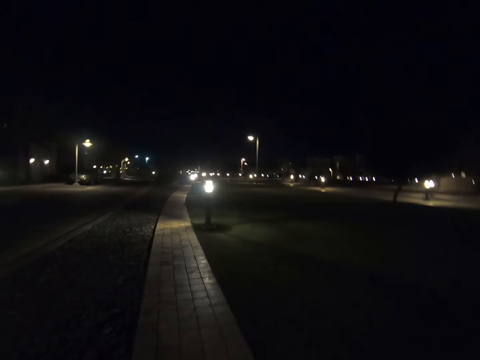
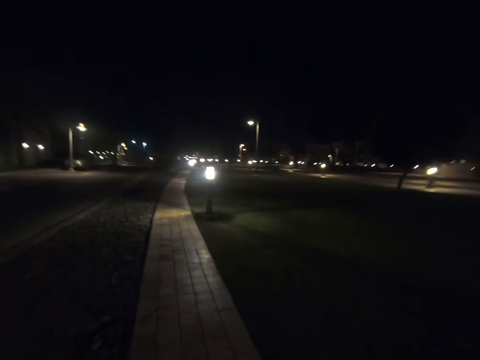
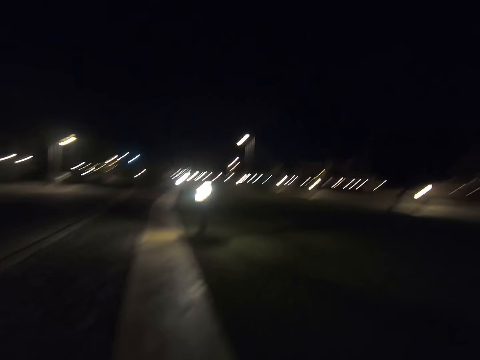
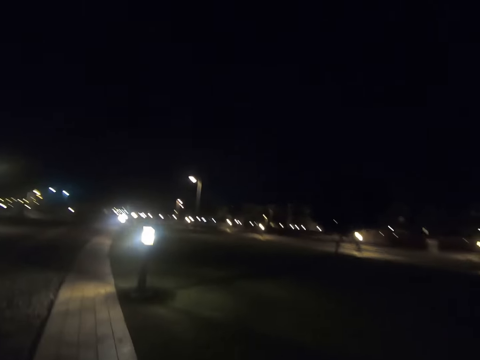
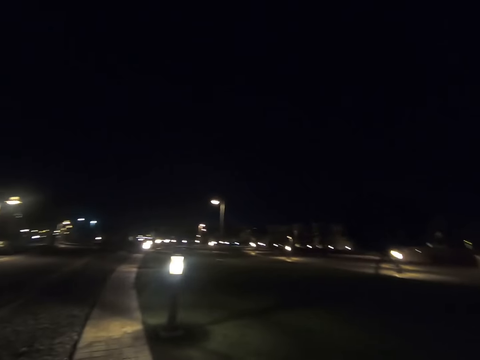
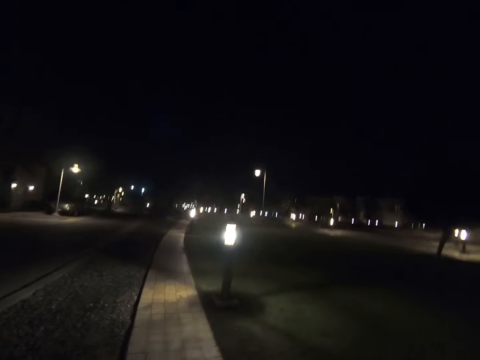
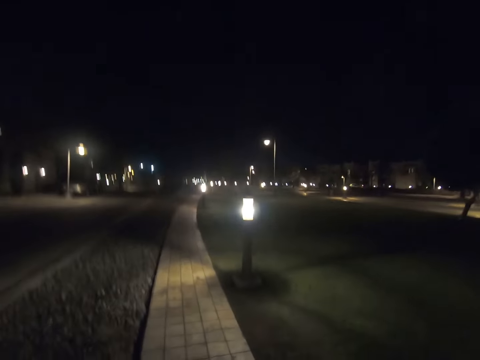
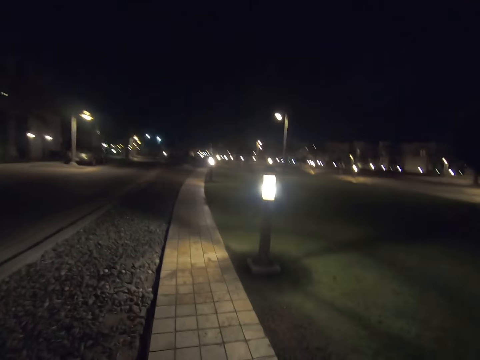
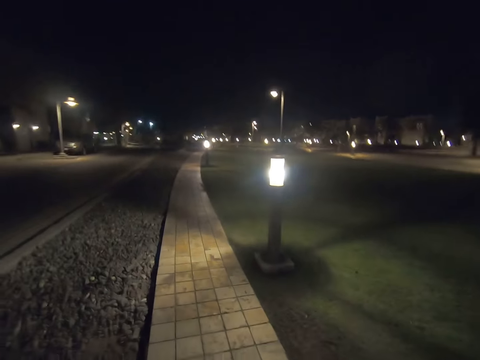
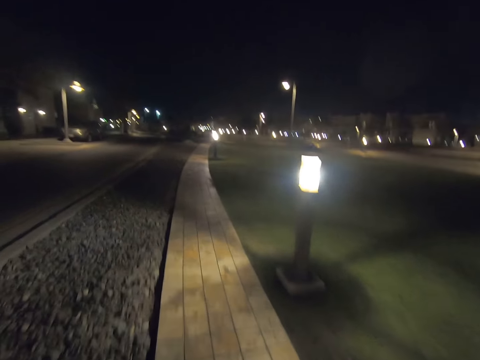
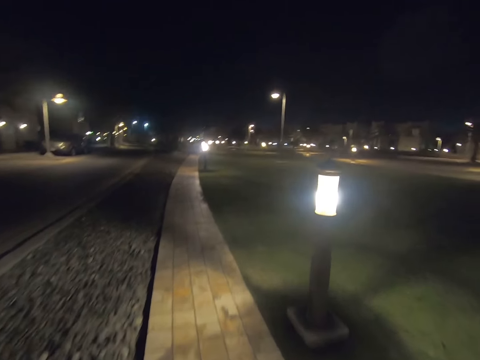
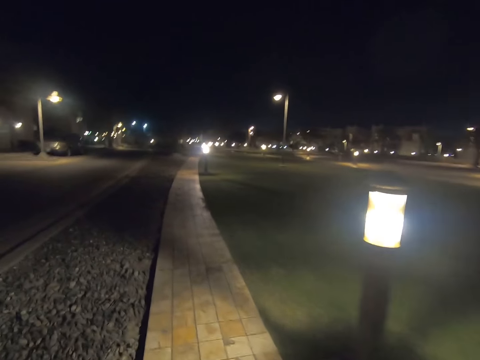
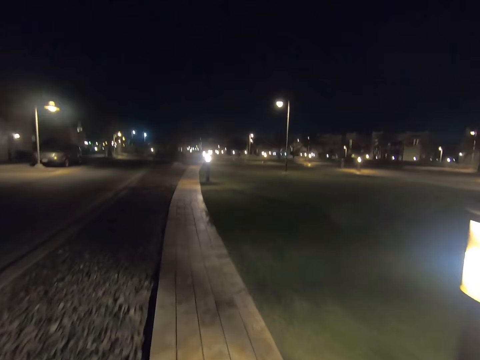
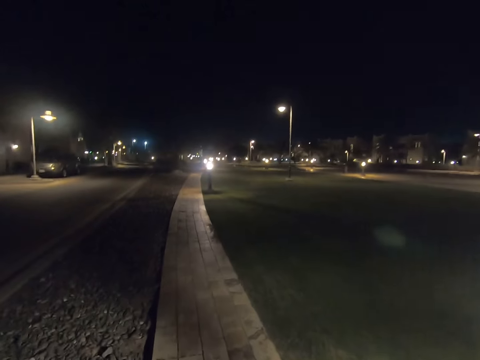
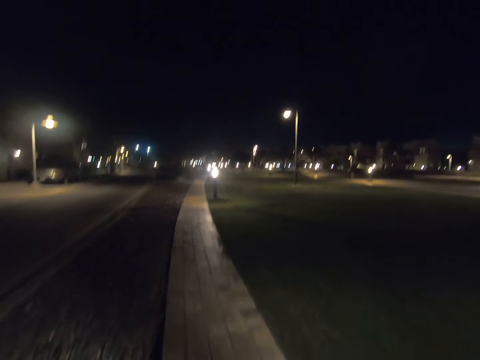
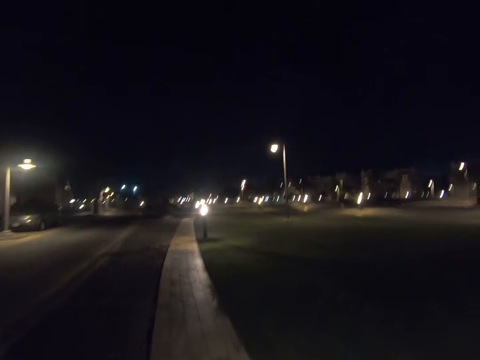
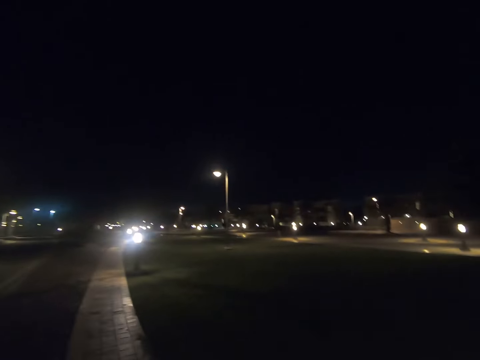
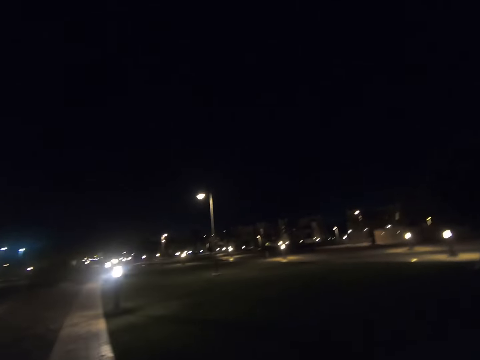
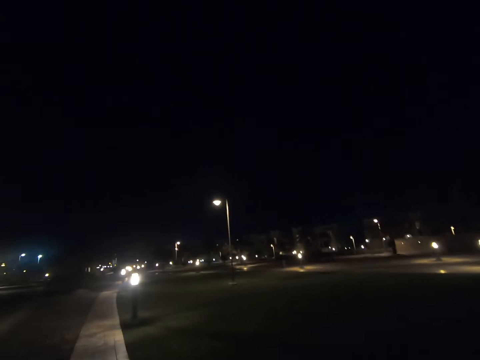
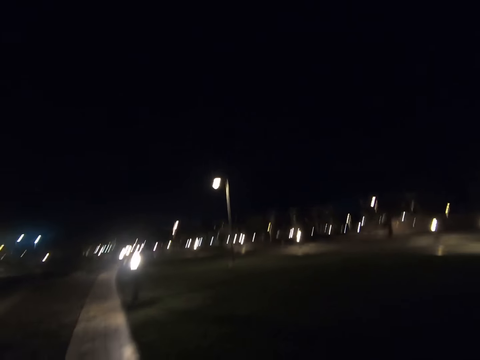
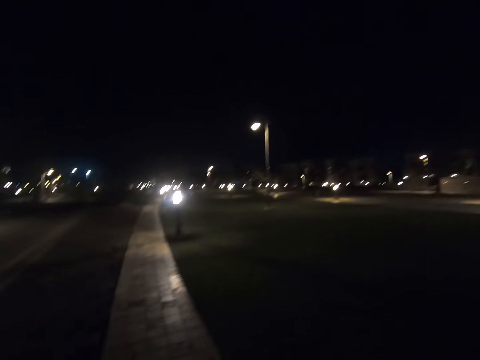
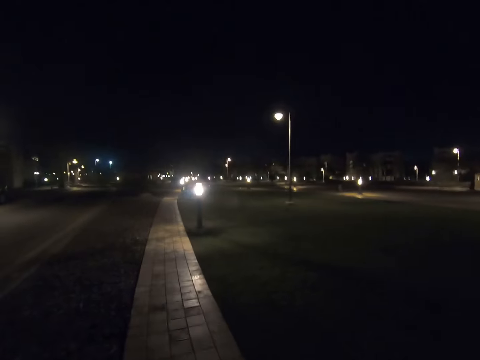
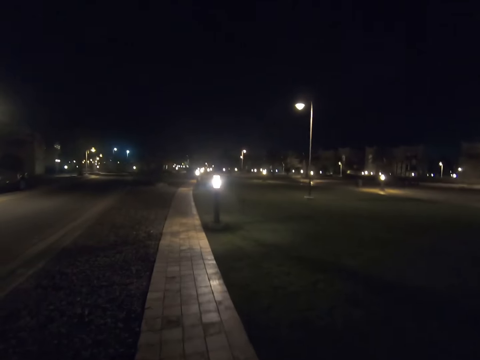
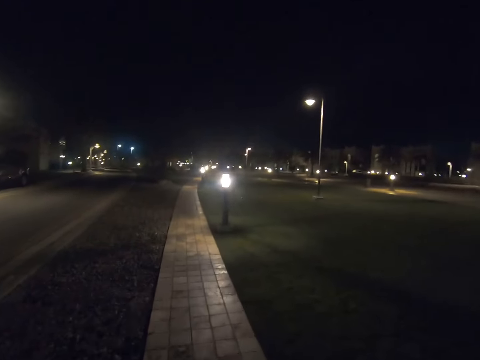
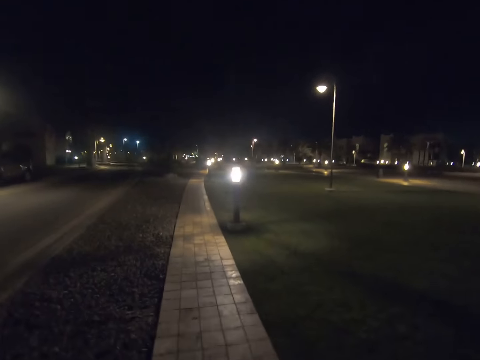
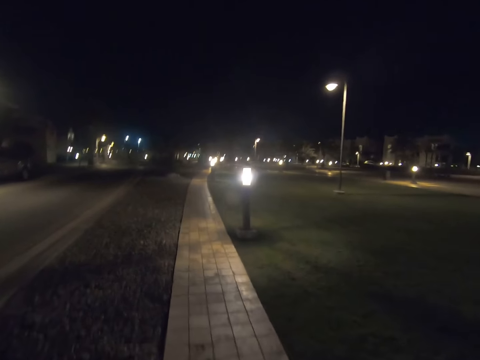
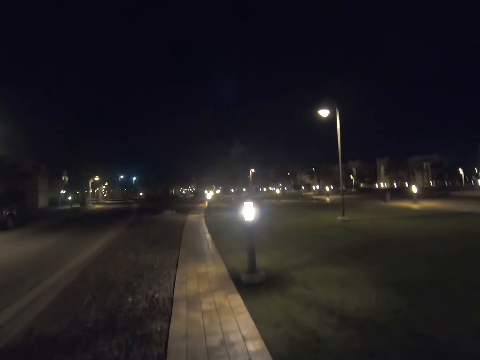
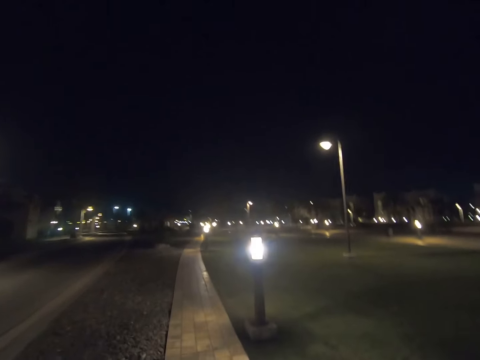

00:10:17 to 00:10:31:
The camera wearer looks forward. They look right. They look forward. They look right. They look forward.

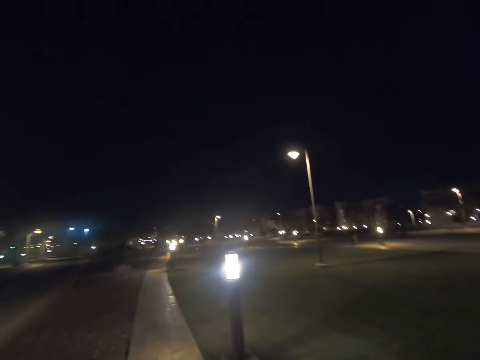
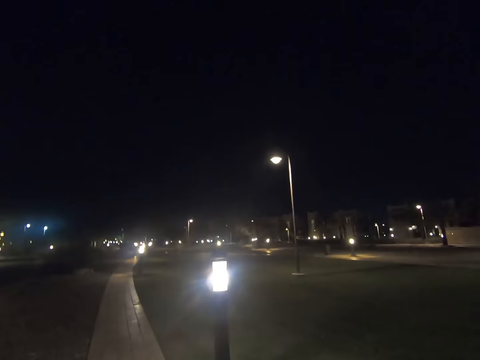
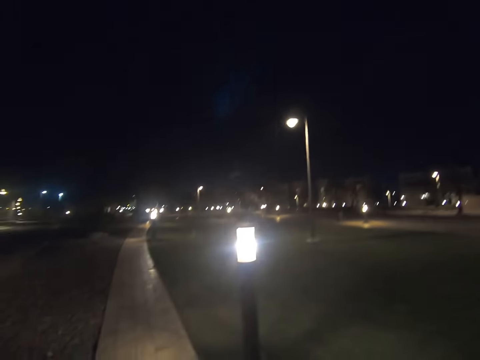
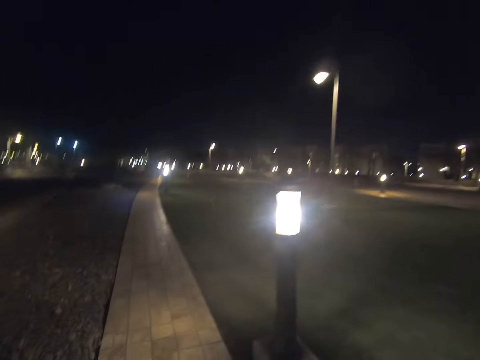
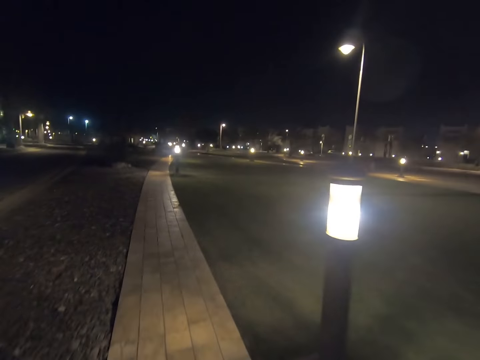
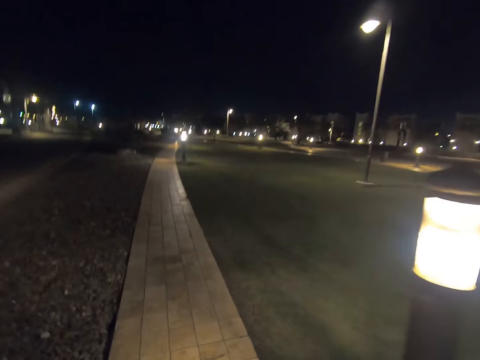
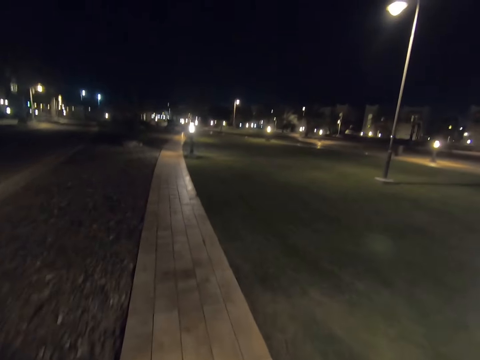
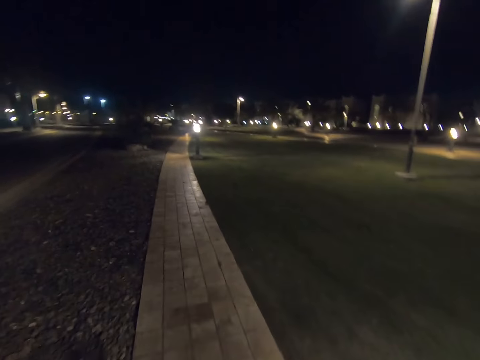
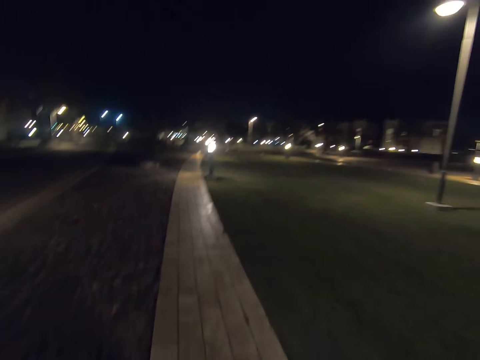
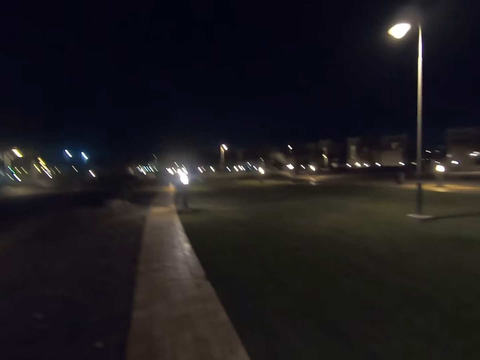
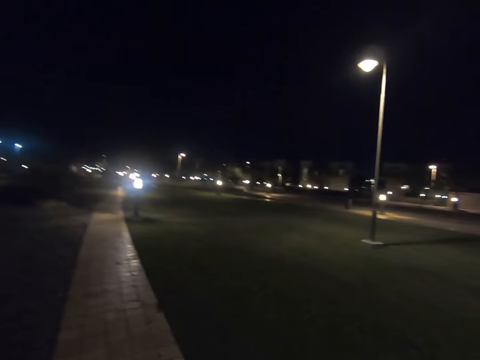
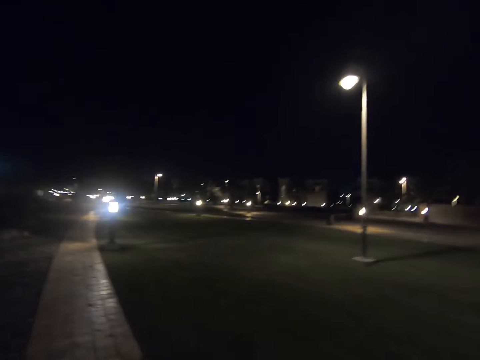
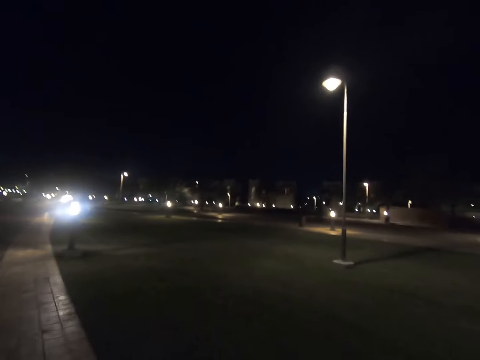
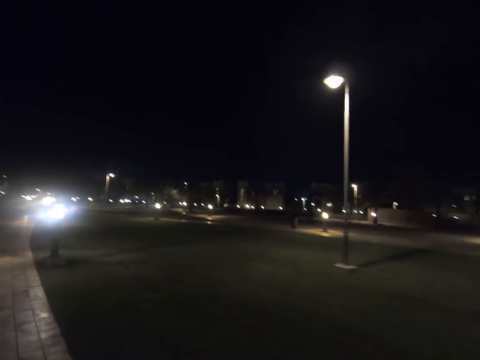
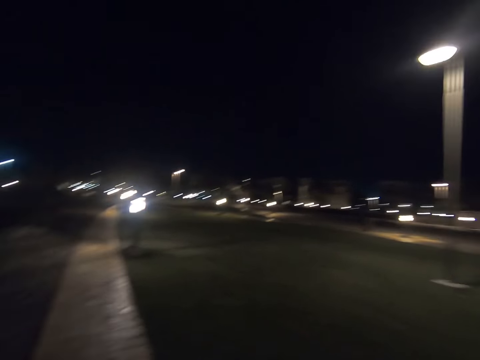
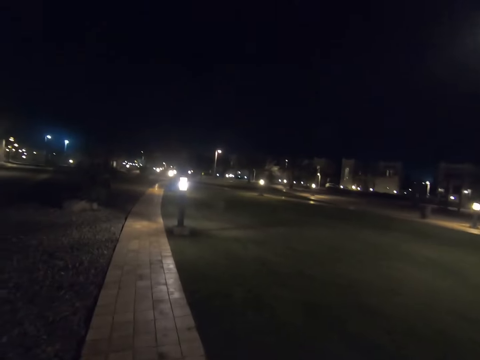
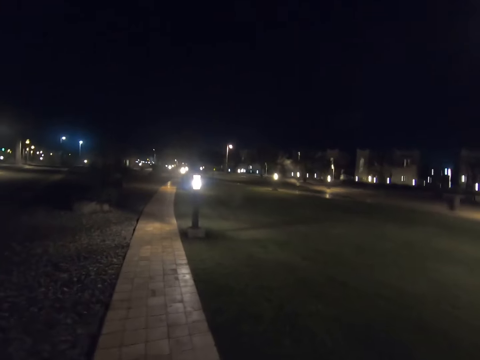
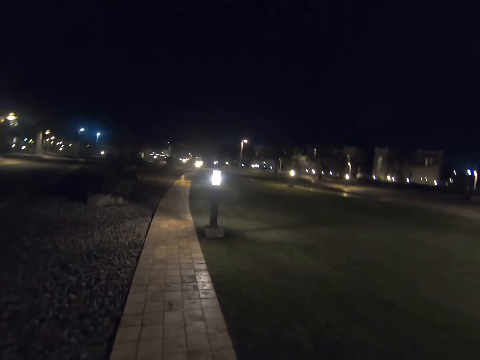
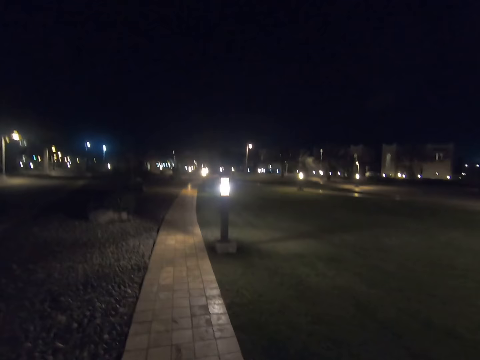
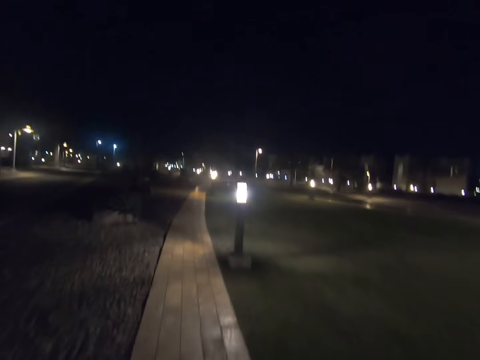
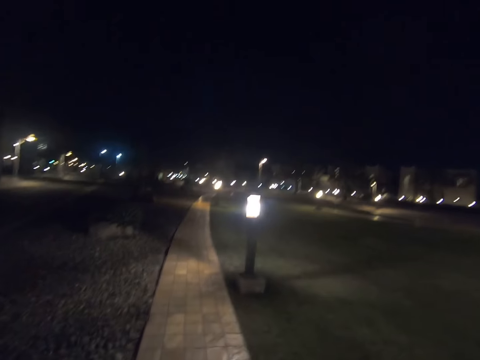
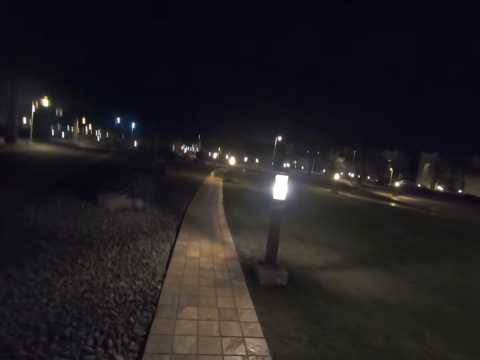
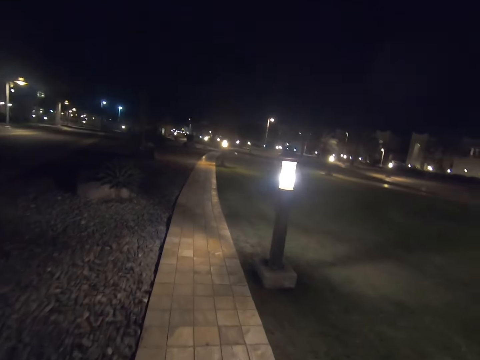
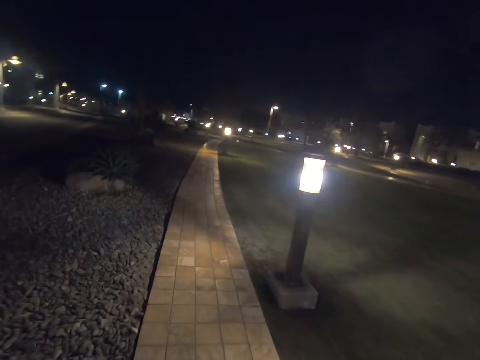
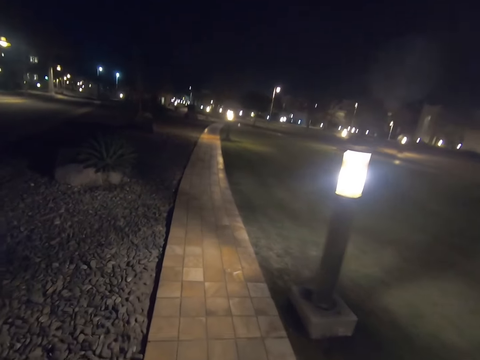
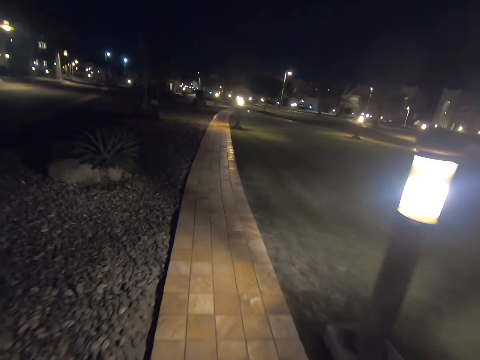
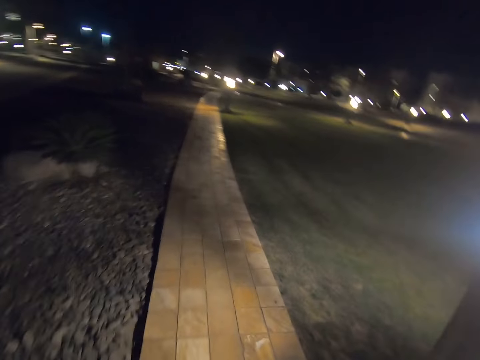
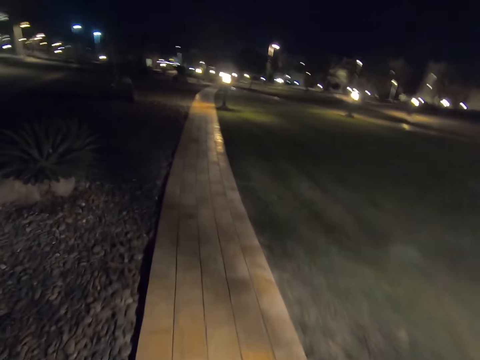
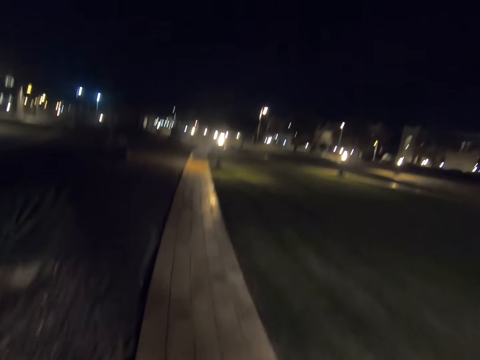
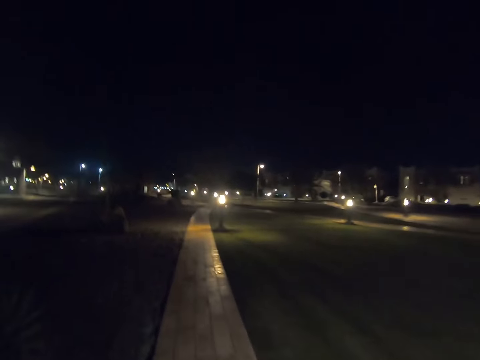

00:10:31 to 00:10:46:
The camera wearer looks right. They look forward. They look right. They look forward.
